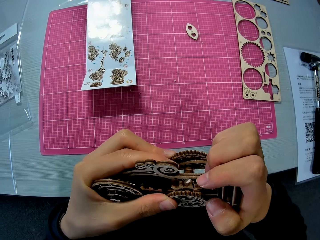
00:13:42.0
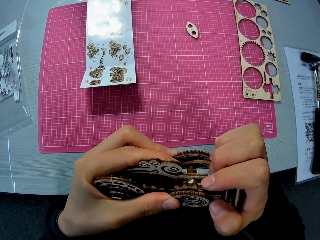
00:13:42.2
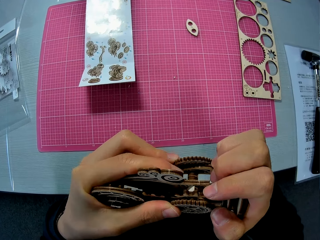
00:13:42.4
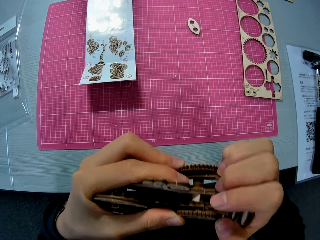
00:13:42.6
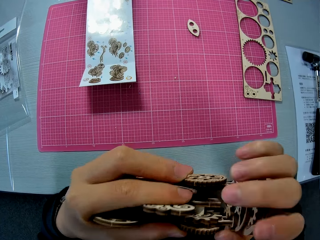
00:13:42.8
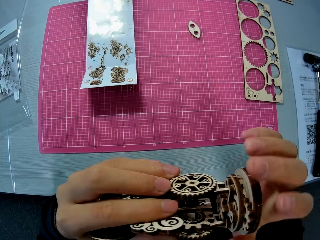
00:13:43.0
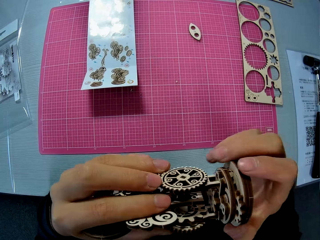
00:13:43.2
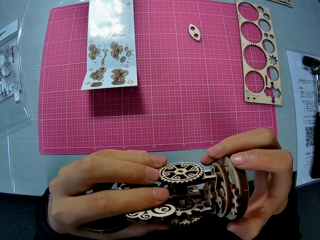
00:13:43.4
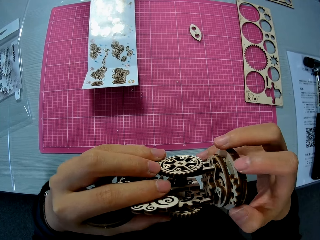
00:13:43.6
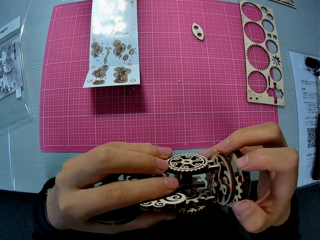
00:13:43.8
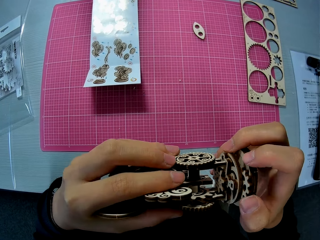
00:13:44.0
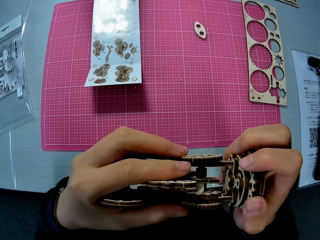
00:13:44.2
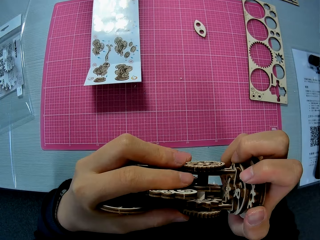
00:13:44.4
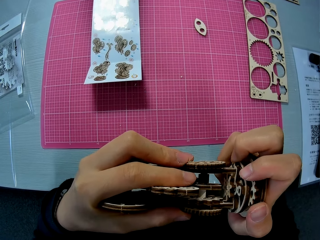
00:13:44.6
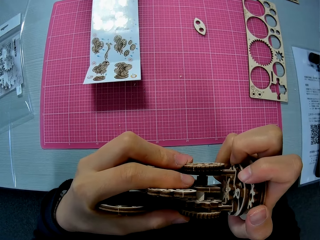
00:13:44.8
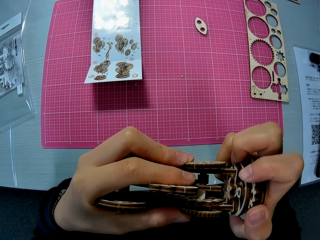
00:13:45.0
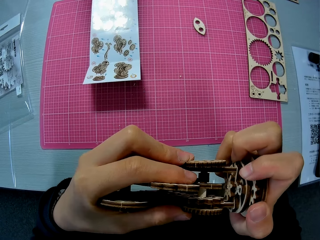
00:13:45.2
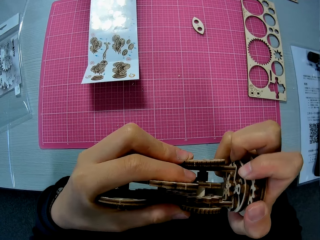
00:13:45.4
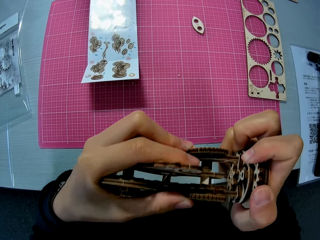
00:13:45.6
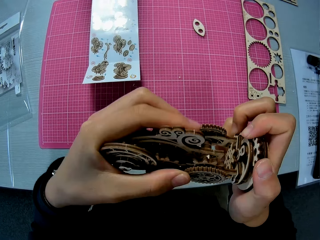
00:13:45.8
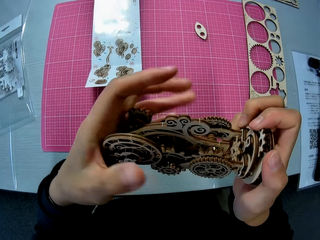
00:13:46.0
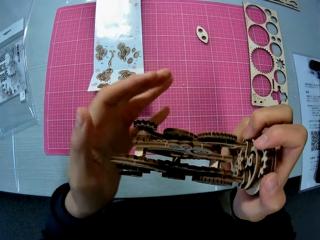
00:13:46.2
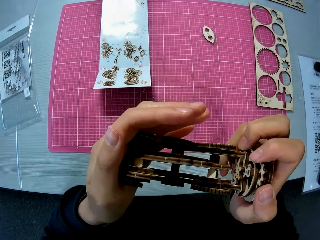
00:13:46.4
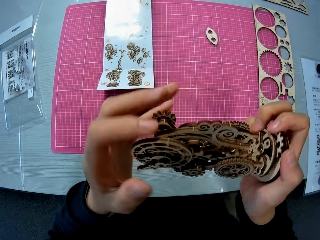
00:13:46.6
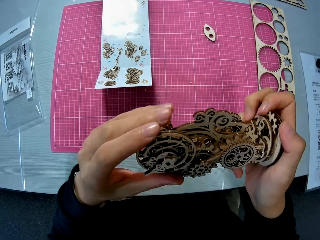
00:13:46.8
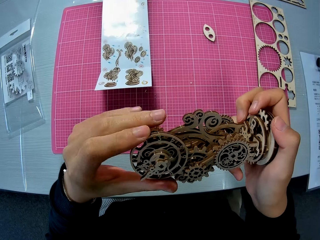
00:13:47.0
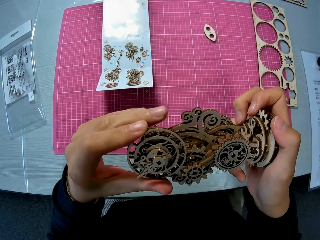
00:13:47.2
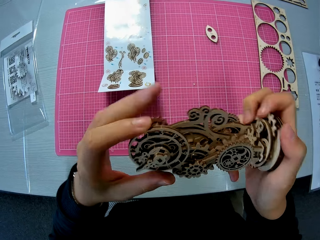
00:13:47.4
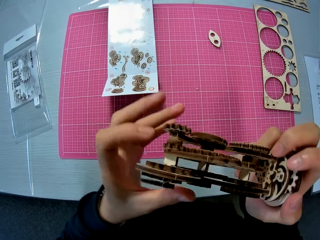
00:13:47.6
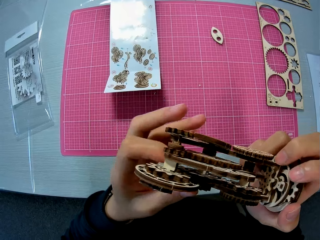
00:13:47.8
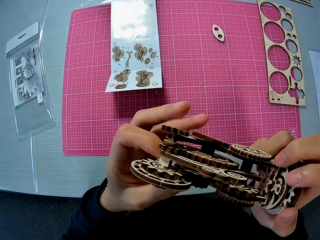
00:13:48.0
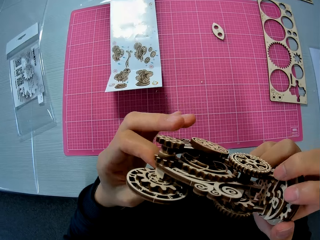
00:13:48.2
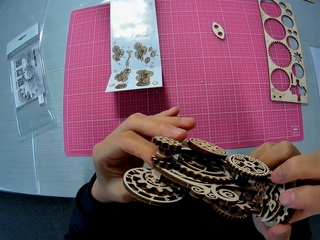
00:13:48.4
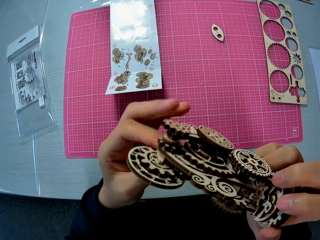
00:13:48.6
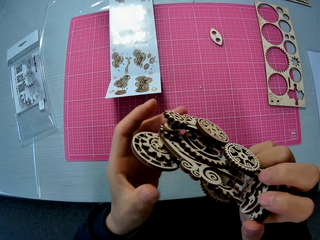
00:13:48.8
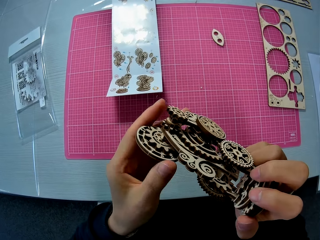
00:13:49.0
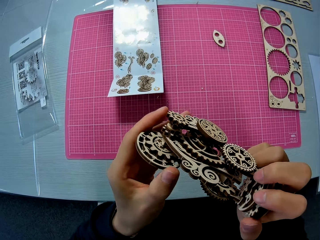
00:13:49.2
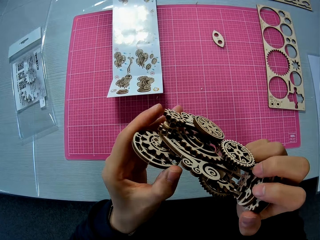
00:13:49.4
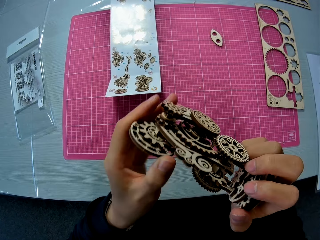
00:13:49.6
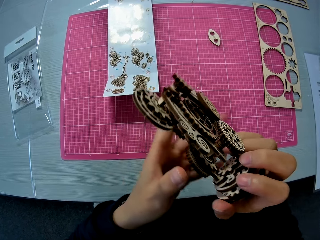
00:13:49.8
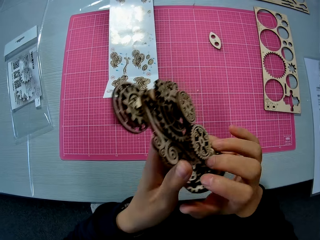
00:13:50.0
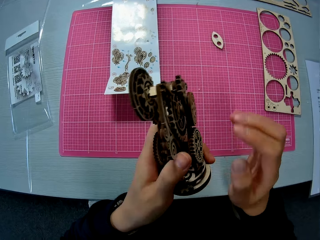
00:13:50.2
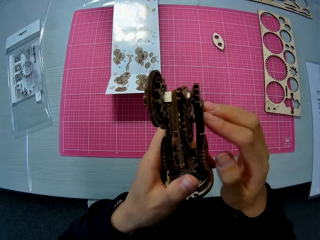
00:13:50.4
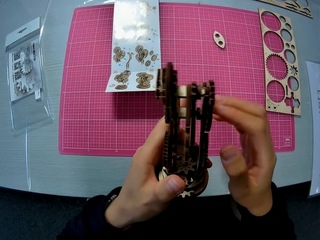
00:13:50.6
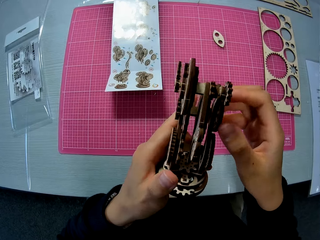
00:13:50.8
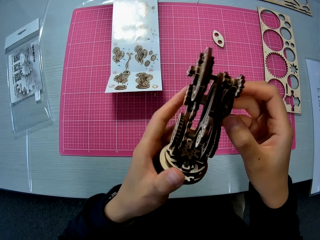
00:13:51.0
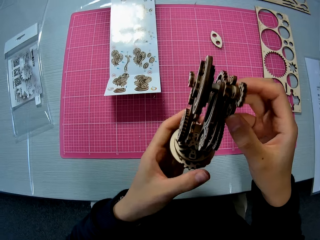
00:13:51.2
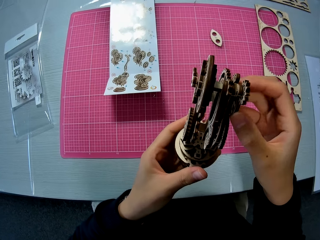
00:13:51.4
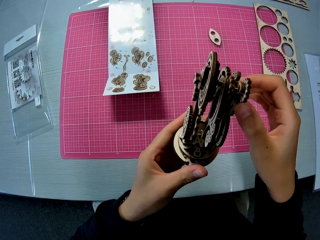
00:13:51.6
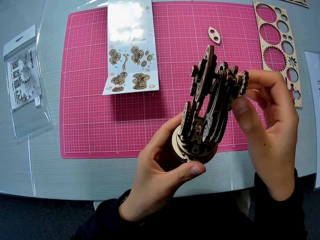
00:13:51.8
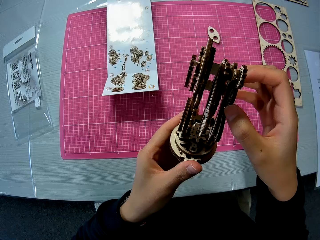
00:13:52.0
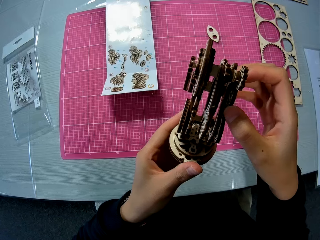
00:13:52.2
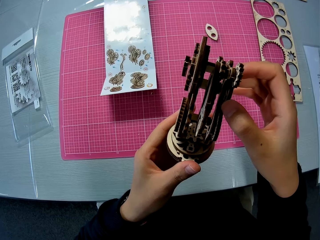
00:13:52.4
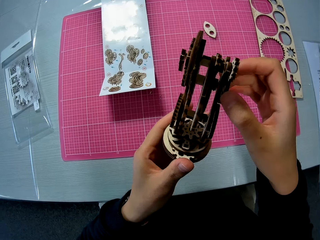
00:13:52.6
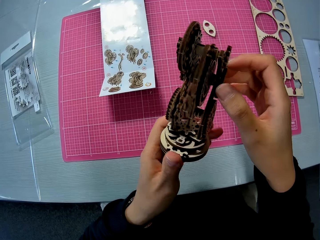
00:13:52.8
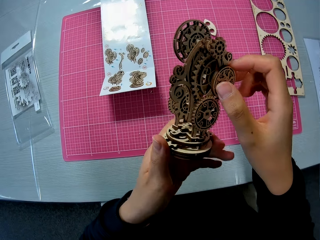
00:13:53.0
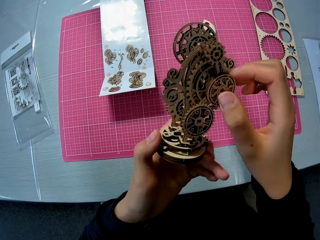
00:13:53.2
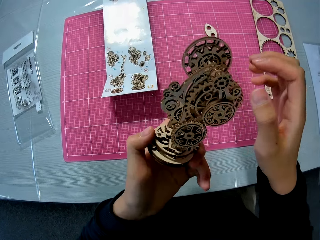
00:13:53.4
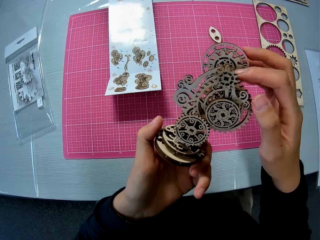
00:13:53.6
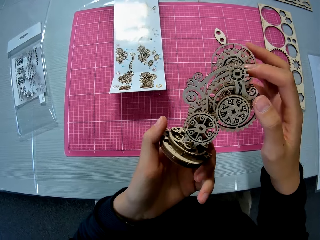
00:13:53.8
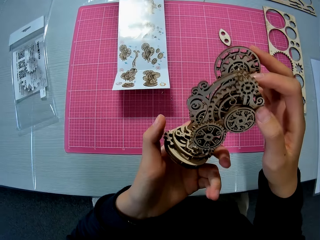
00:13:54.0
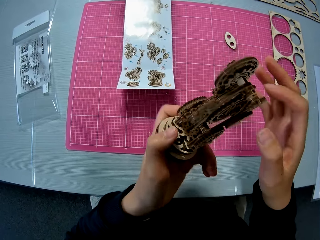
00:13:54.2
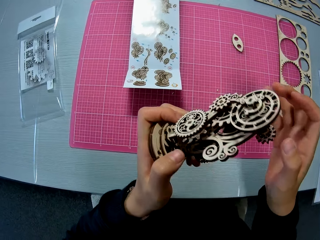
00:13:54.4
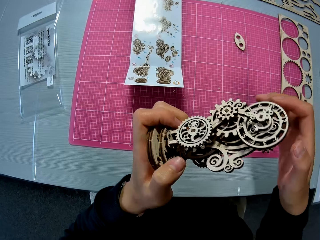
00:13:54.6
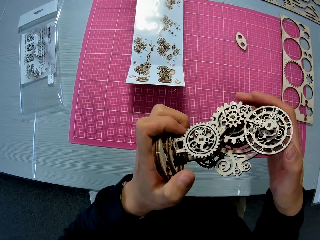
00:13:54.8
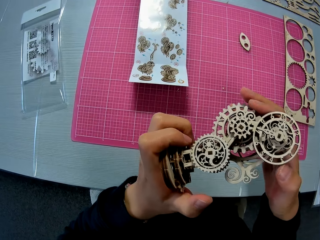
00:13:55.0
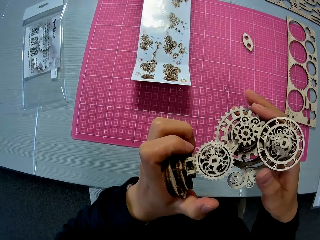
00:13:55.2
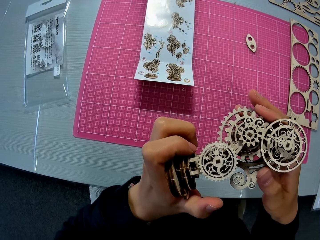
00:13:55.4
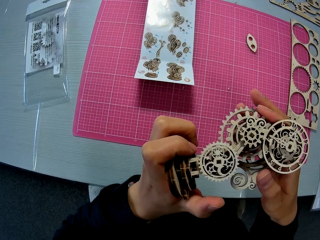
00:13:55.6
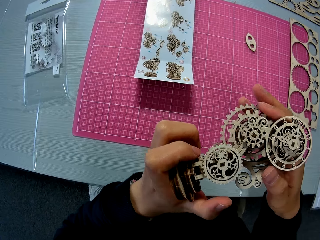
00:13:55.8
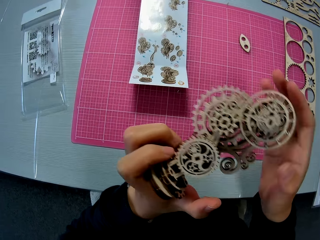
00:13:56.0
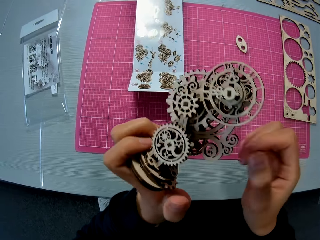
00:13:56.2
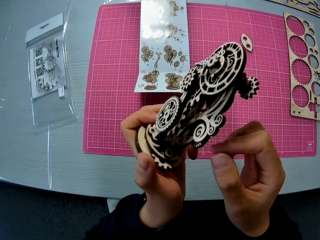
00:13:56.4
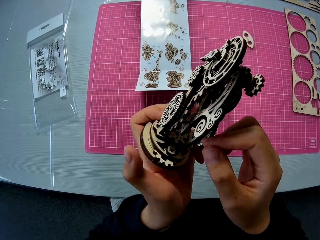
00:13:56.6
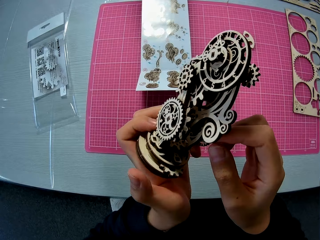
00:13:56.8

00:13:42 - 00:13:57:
The camera wearer touches the laser cut wood craft kit. They touch the laser cut wood craft kit again. They turn it. They touch it. They turn the laser cut wood craft kit. They touch it. They rotate it. They turn it. They touch it.

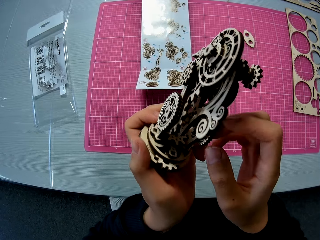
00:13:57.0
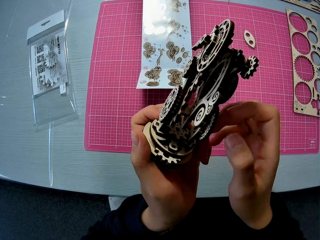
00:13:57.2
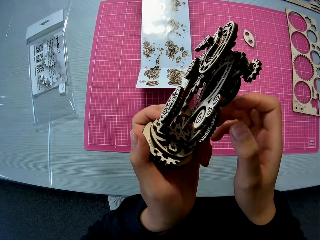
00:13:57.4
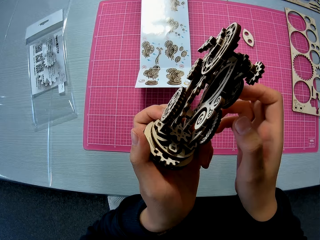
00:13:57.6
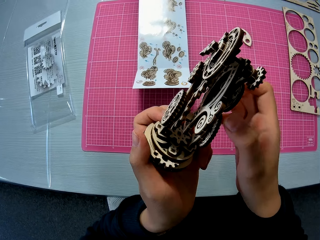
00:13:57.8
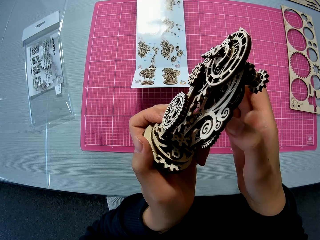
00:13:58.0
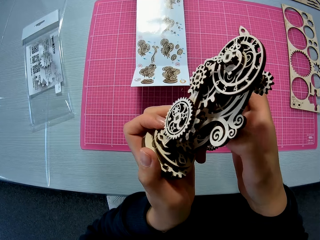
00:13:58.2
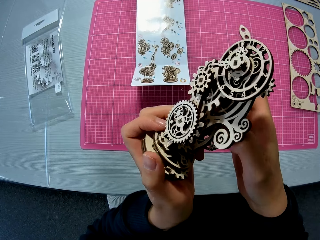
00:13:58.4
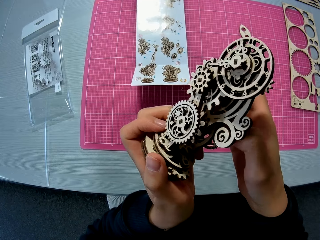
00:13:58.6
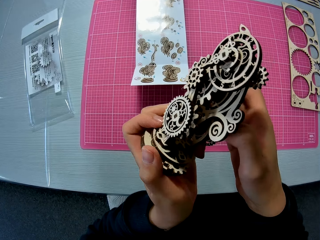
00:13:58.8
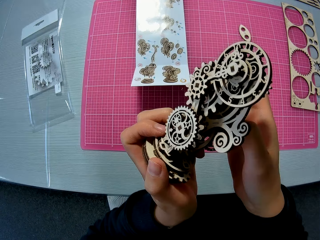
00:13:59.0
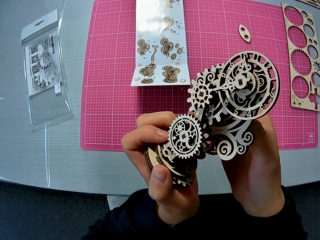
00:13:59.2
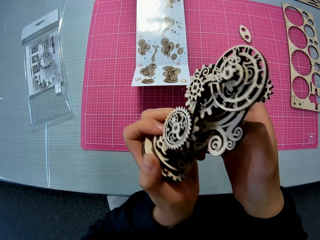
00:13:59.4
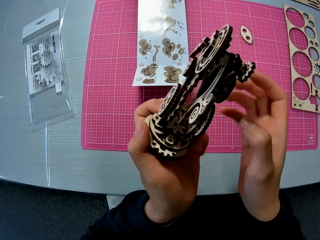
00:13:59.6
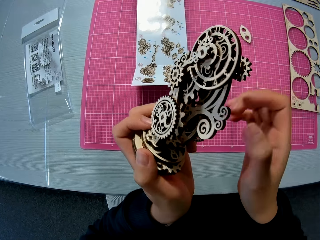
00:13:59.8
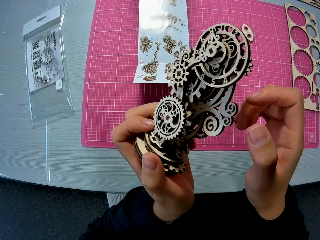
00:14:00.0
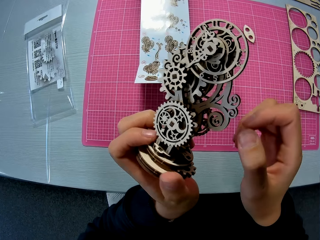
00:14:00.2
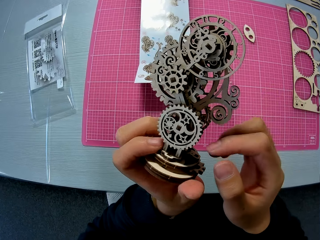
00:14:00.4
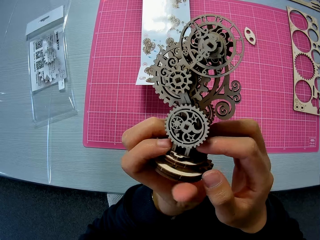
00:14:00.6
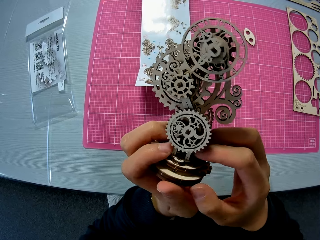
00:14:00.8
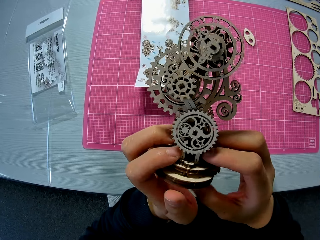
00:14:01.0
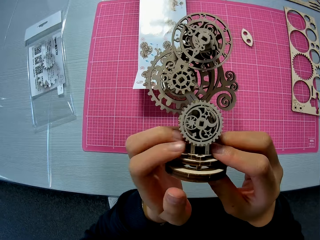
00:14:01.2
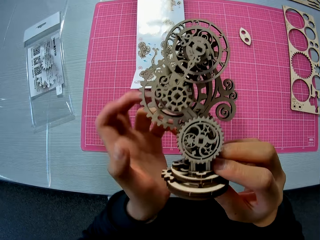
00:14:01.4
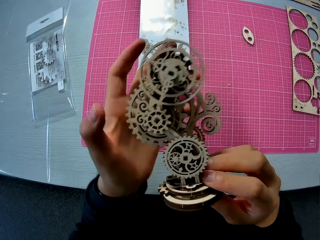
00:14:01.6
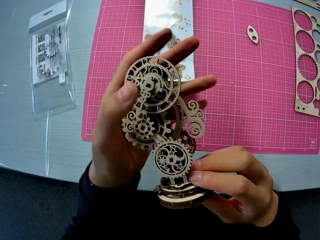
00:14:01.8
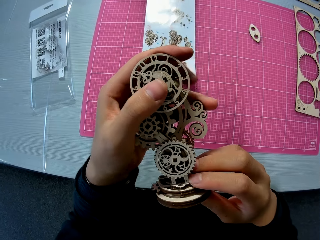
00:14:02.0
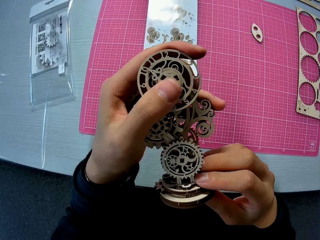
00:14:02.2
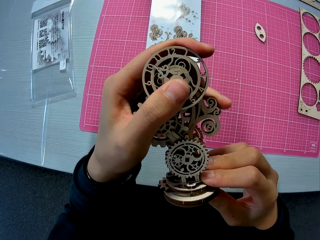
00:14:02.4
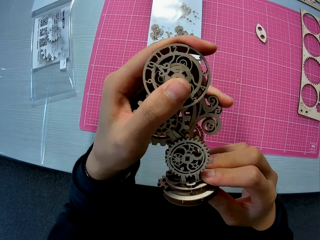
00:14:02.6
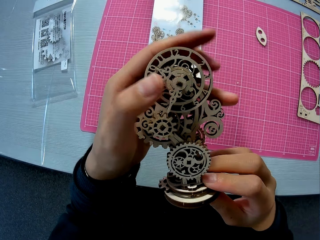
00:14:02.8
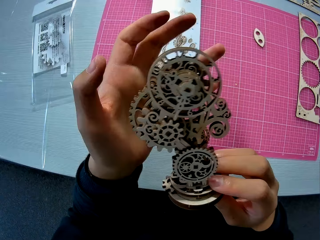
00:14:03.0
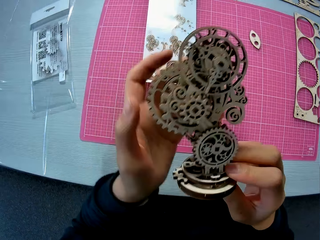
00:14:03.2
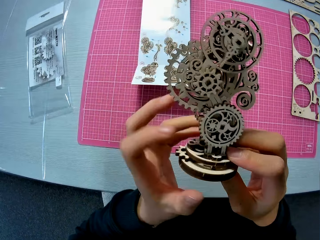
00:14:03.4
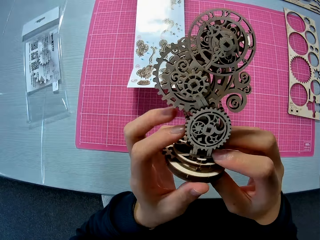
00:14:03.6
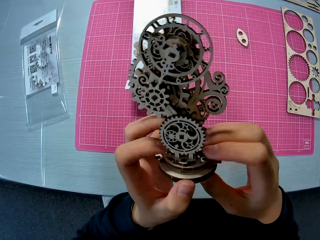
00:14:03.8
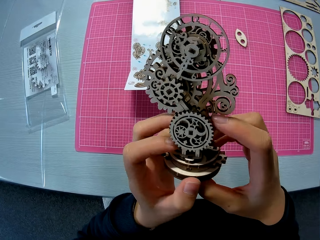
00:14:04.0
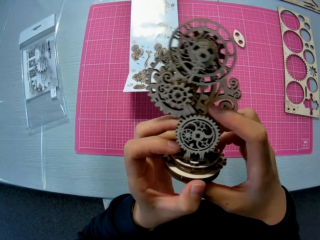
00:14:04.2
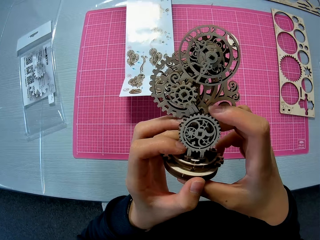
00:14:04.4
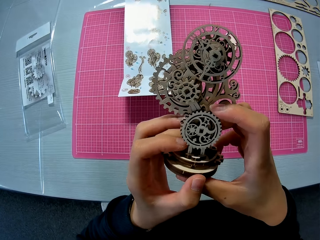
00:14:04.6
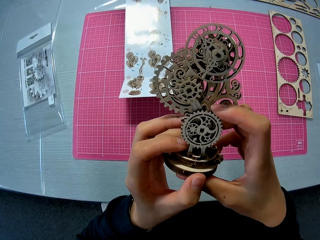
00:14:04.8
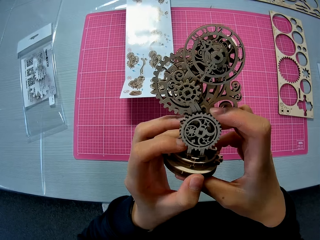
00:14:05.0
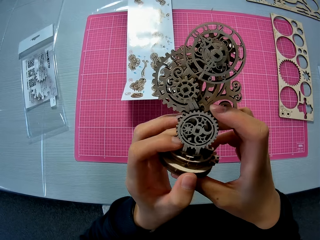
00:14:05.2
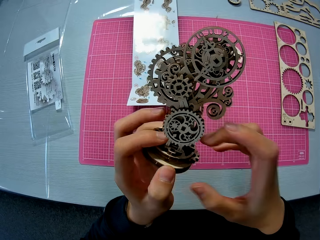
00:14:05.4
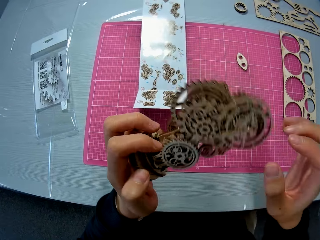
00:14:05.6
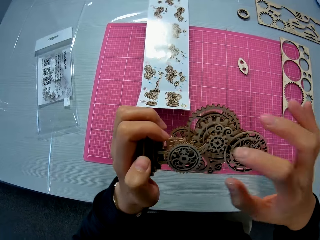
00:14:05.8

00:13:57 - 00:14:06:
The camera wearer turns it. He lifts his hand. He touches it.
